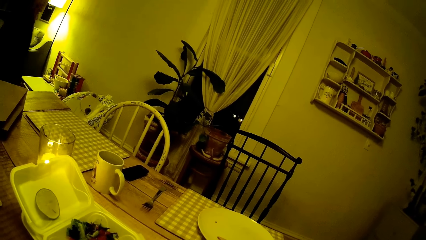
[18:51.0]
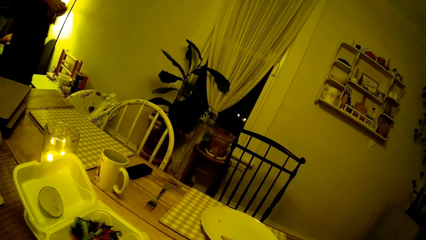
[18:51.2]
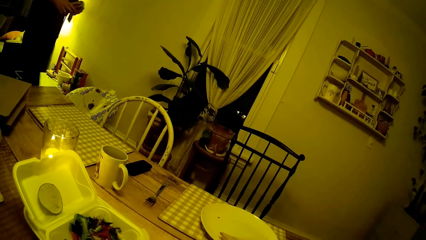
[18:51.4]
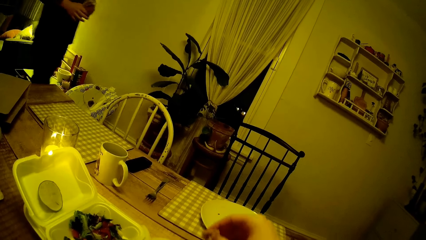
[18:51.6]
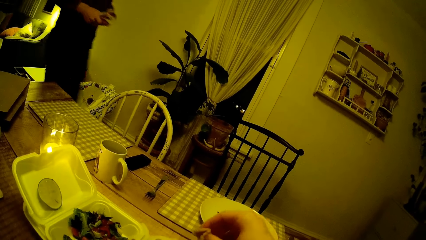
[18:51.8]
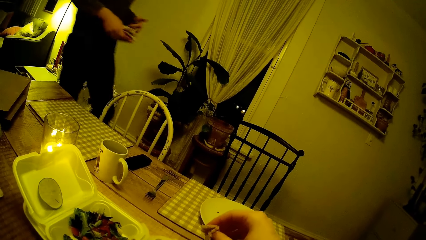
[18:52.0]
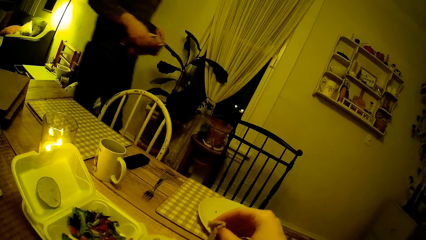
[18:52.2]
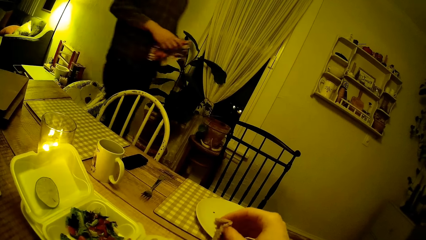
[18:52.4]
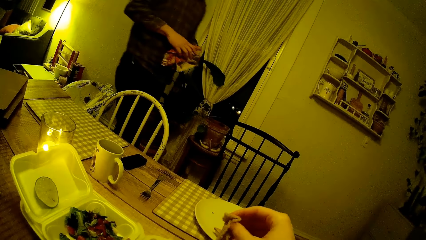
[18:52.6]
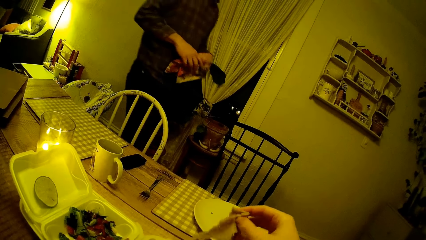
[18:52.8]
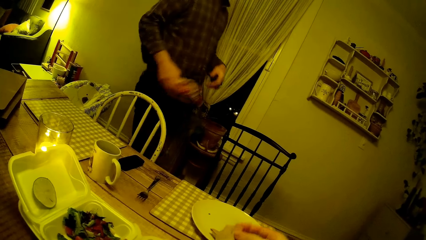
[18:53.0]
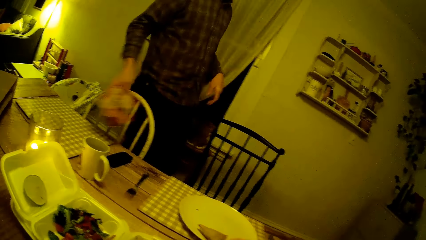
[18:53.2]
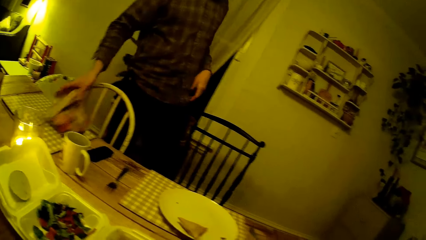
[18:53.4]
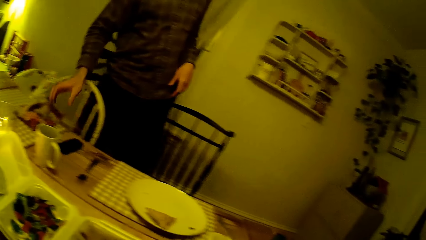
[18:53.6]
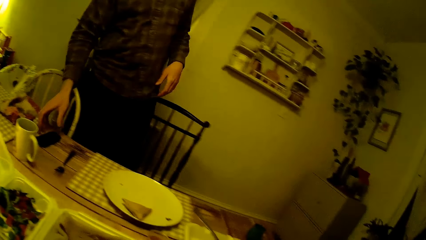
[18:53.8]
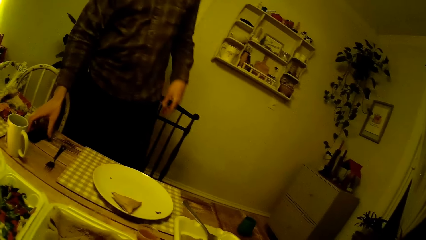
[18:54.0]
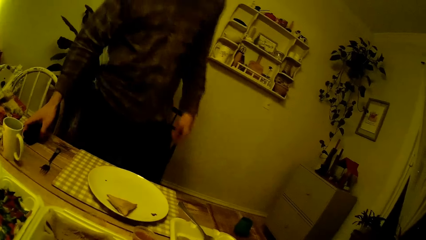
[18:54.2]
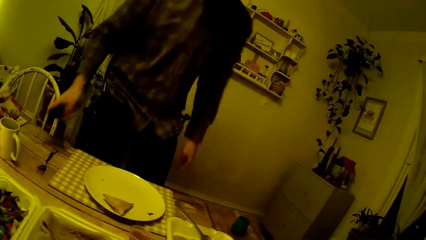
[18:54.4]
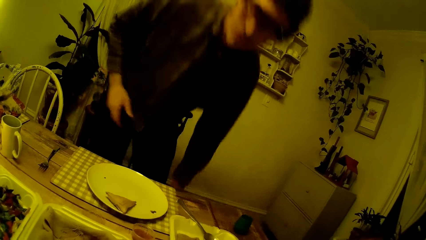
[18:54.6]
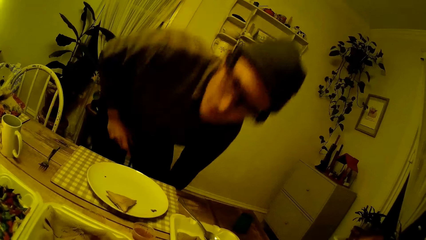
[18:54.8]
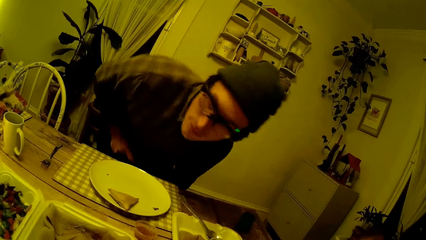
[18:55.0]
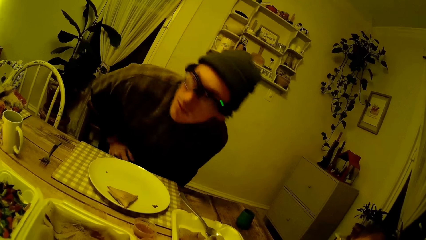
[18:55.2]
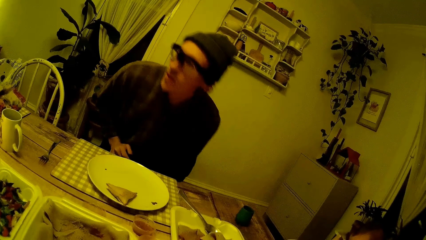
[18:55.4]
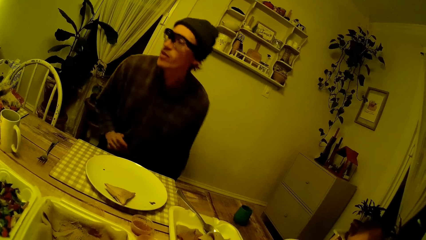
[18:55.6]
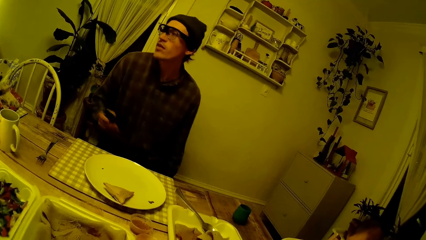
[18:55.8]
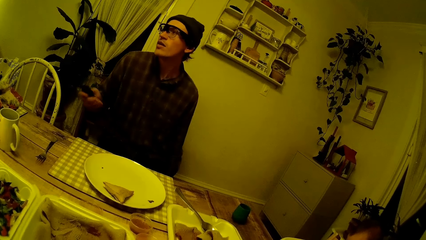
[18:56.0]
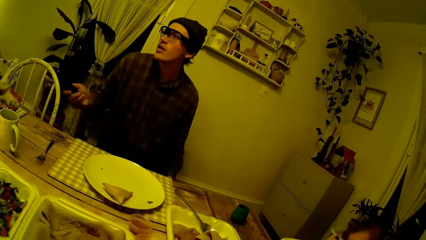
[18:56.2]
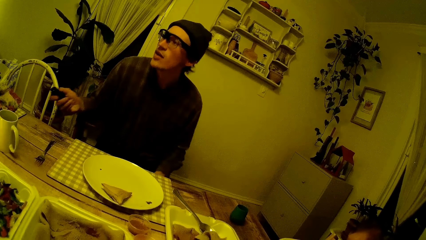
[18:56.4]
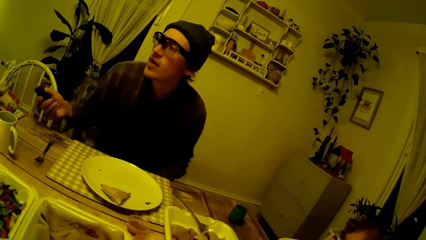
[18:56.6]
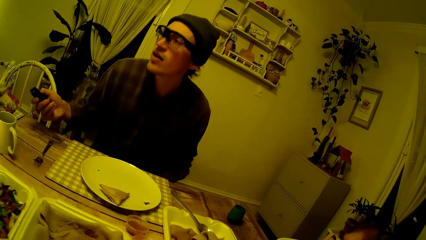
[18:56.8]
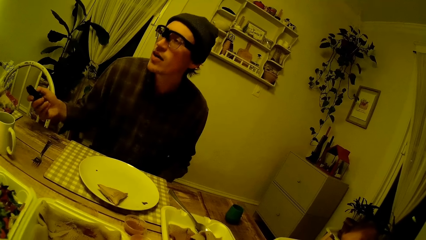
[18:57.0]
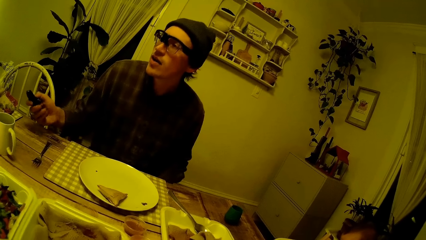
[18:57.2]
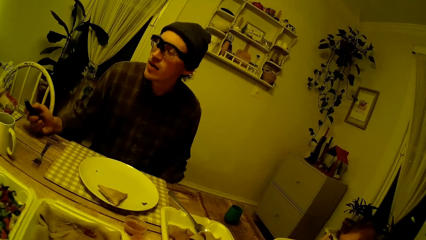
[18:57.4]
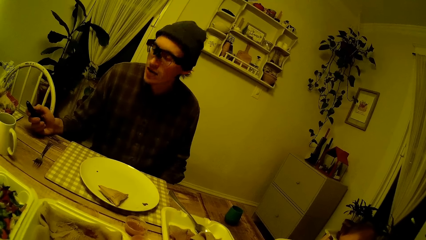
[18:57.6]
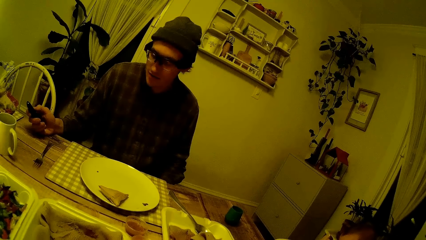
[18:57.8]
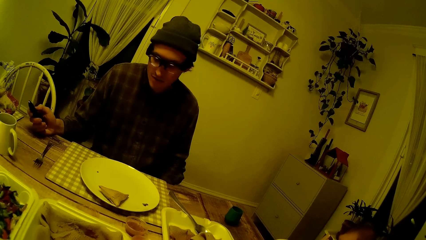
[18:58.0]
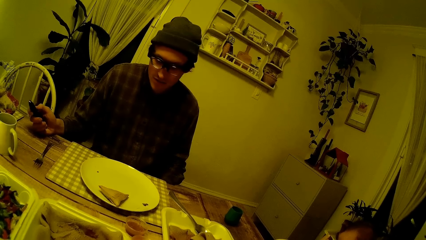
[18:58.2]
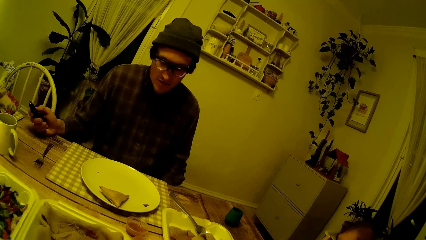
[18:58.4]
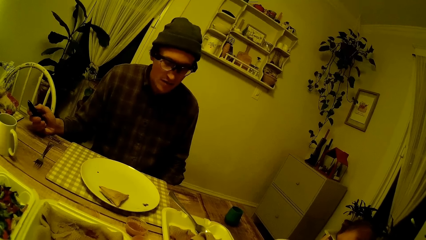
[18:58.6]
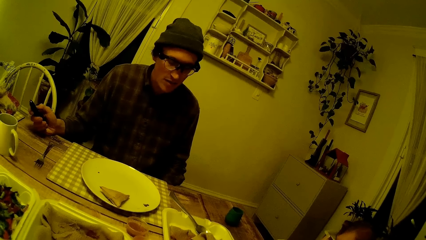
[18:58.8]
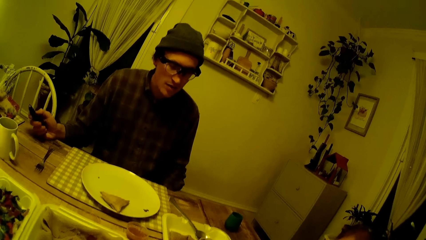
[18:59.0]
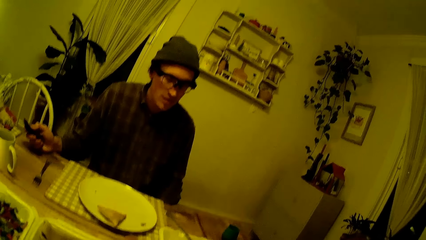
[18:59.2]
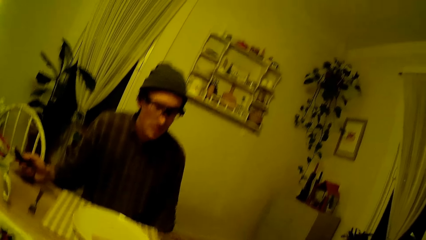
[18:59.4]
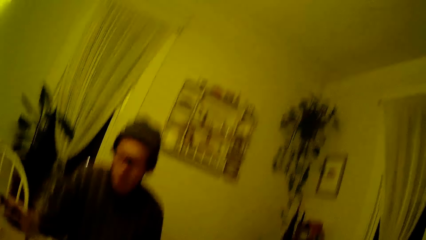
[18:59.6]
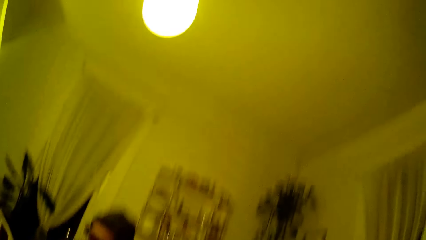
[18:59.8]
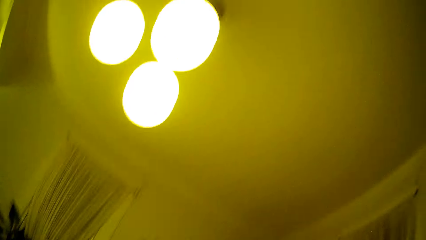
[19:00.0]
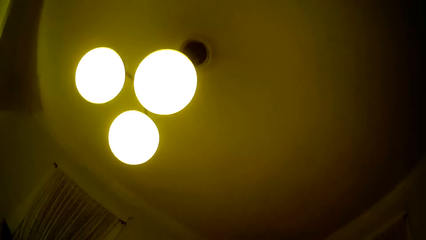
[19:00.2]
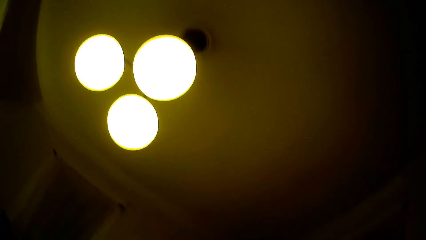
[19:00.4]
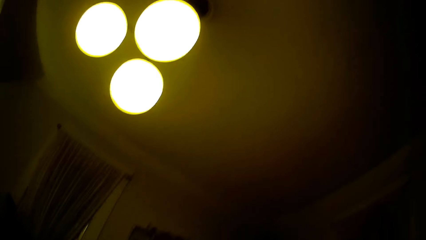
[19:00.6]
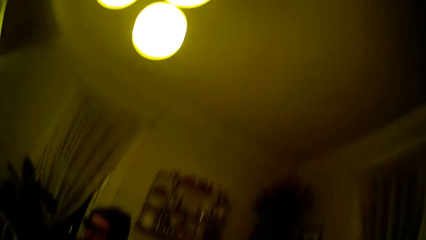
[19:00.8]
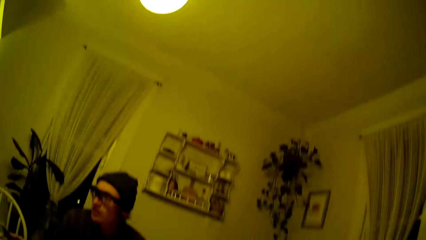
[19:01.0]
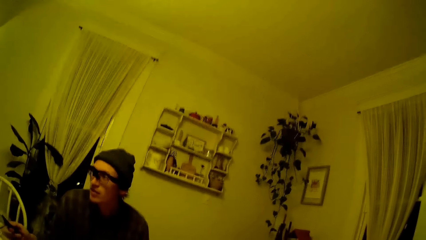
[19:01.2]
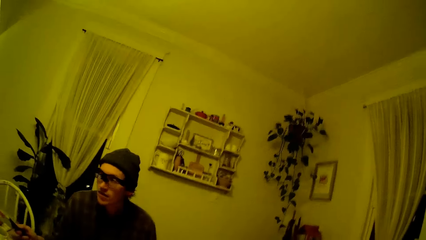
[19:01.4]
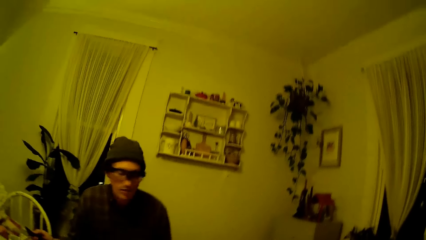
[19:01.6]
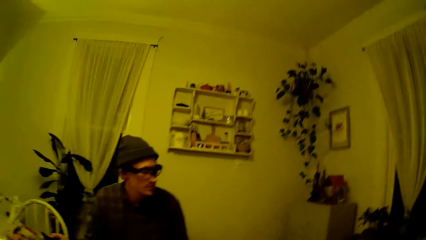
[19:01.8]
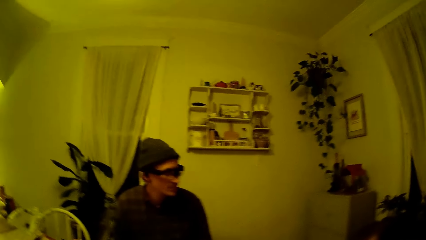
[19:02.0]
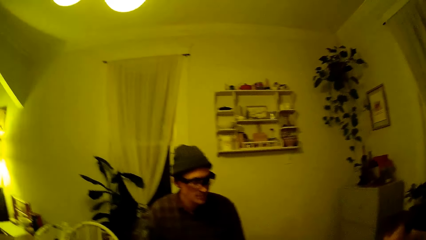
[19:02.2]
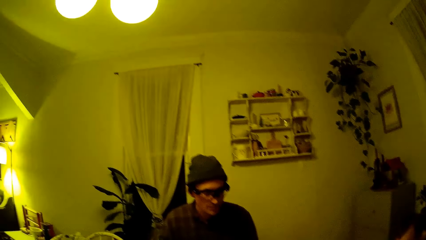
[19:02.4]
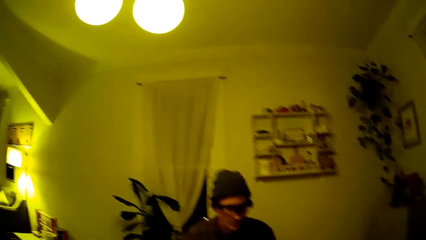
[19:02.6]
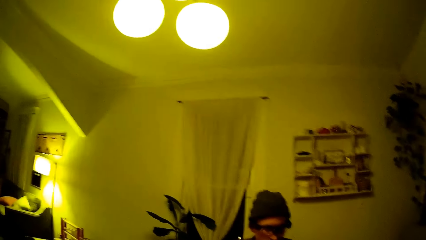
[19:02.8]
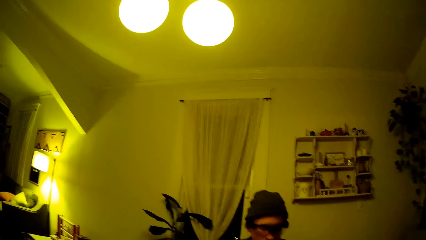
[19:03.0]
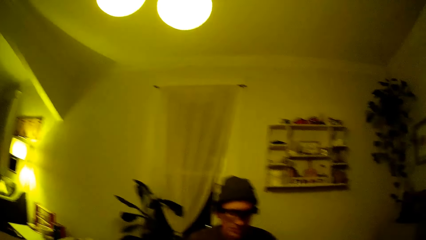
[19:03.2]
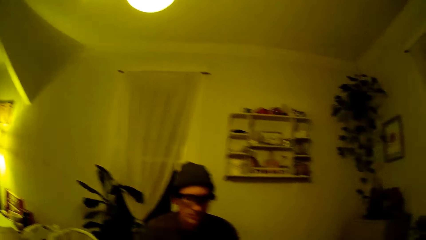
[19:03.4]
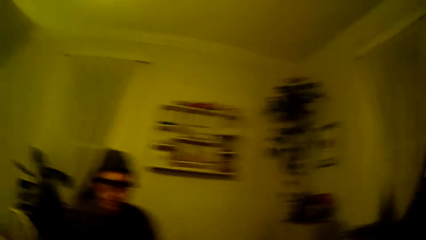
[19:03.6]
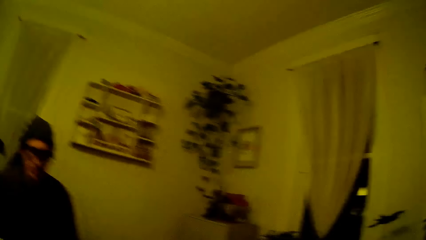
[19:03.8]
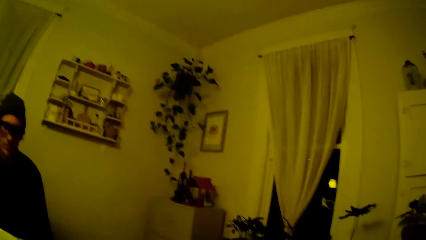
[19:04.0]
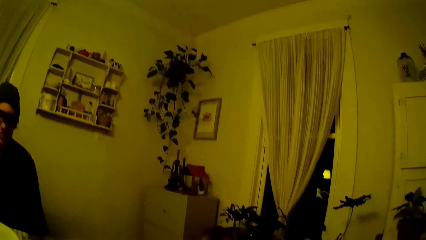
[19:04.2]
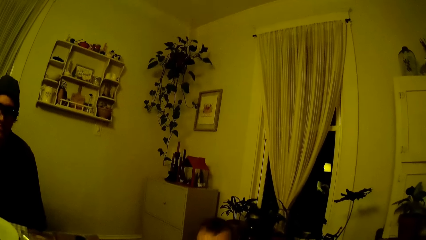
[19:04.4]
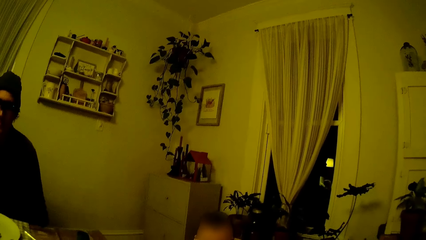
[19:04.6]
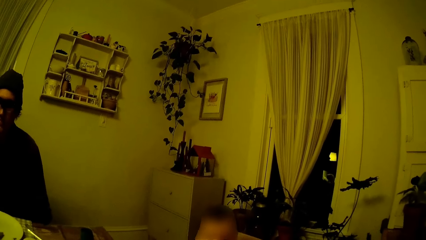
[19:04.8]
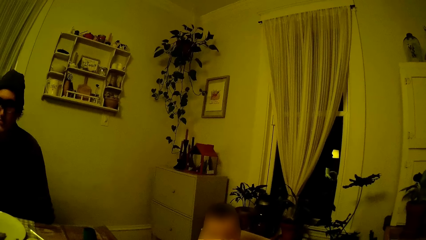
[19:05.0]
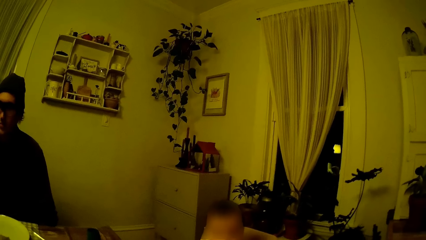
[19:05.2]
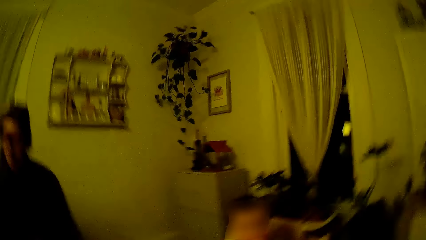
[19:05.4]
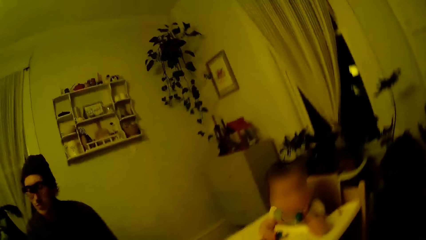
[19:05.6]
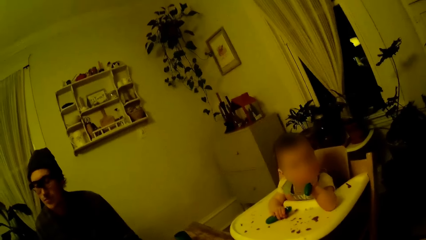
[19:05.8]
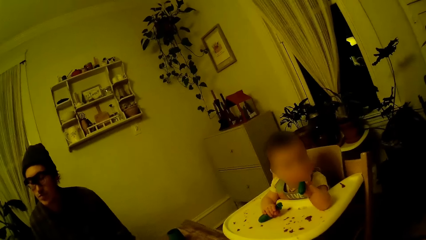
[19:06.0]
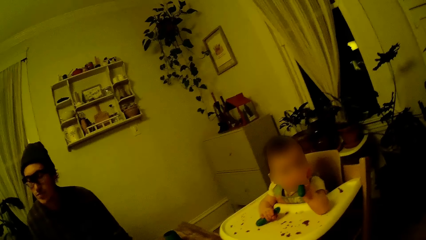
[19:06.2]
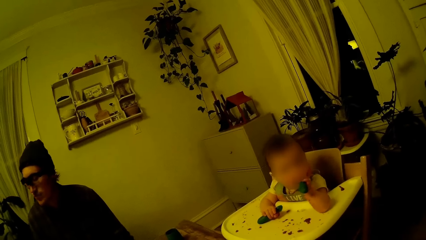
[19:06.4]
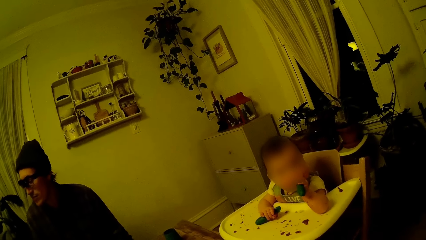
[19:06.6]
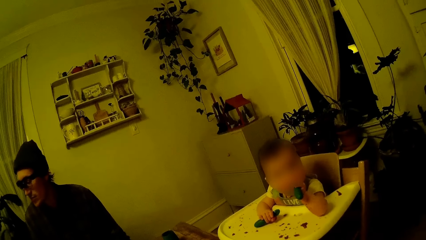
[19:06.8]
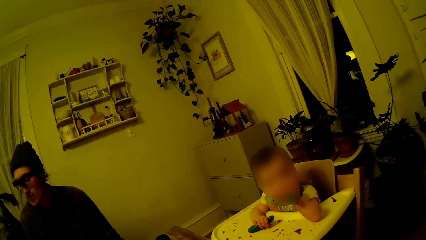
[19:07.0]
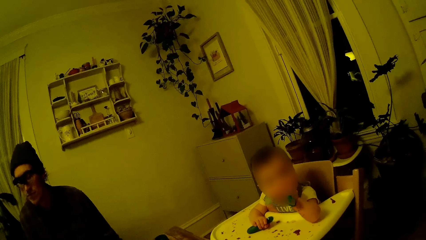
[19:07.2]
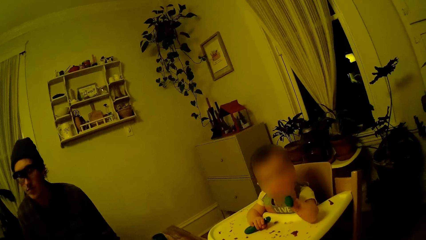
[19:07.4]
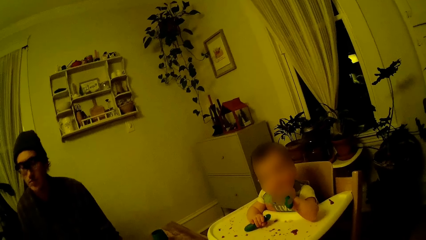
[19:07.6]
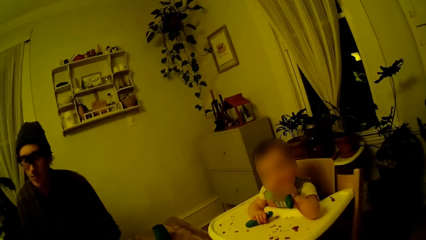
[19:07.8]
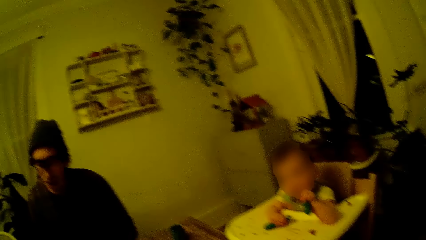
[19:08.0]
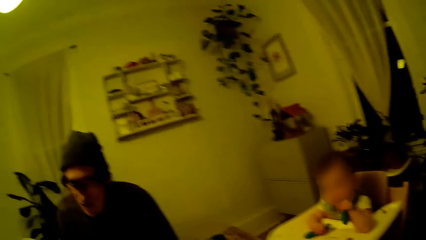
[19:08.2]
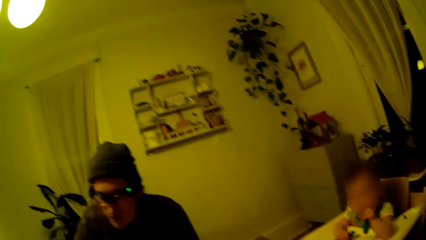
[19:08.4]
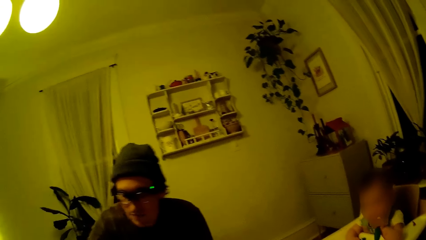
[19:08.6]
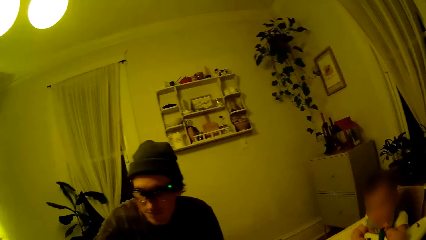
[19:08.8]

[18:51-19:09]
The man walks around the room, wipes his hands with the napkin, and places the napkin on the dining table. The man picks up a remote or phone from the table with his right hand. The man sits down on the chair and looks around the room. The camera wearer looks around the room. The baby licks a spoon in its left hand.
